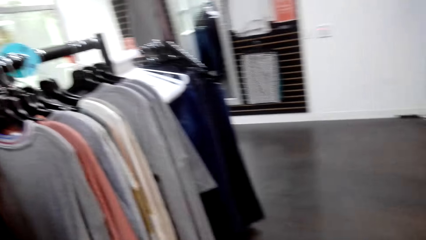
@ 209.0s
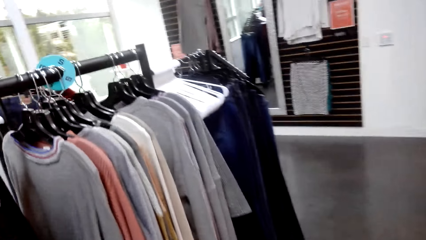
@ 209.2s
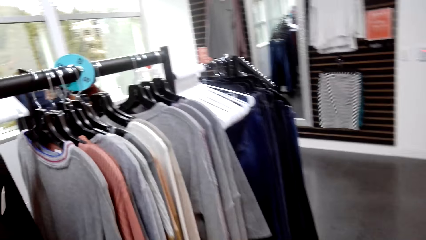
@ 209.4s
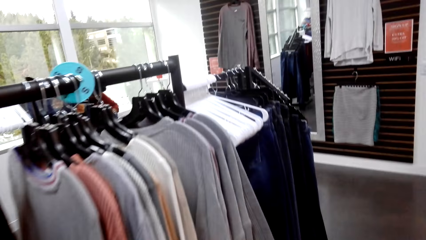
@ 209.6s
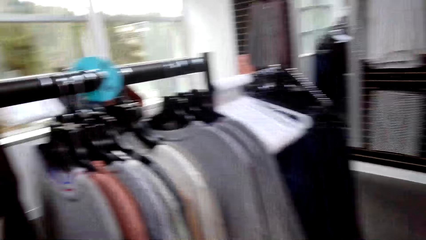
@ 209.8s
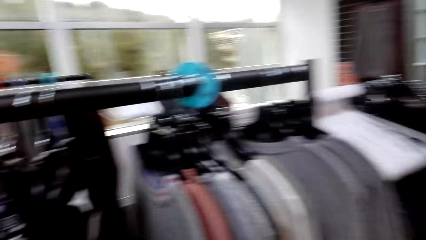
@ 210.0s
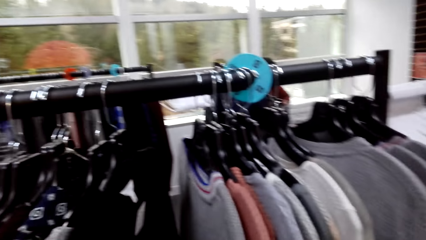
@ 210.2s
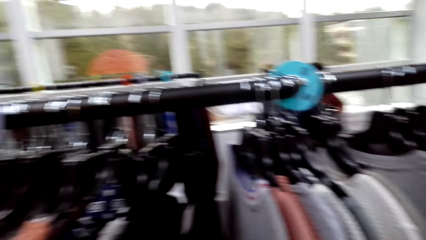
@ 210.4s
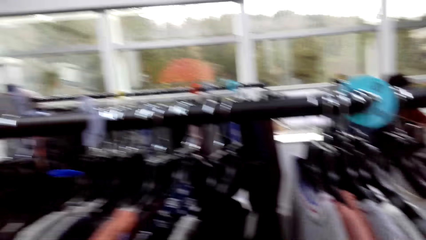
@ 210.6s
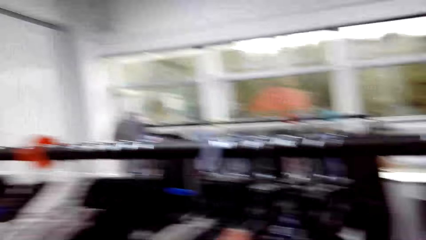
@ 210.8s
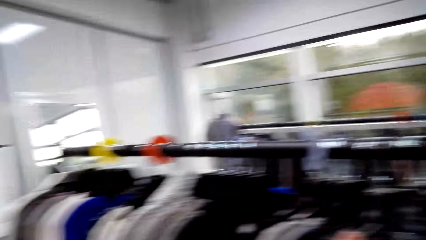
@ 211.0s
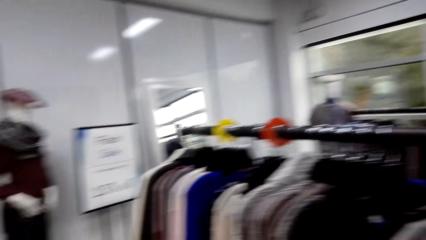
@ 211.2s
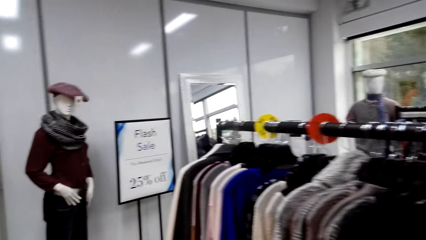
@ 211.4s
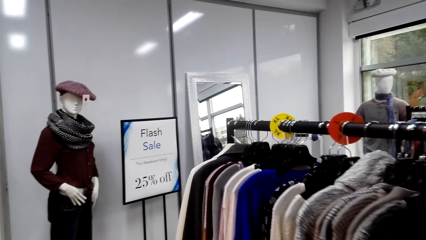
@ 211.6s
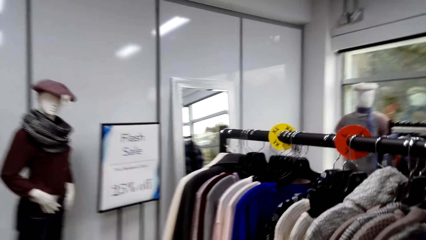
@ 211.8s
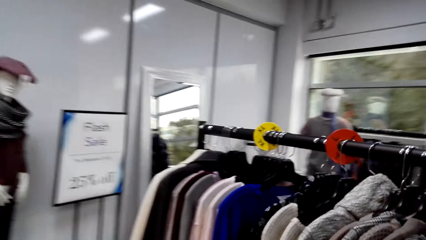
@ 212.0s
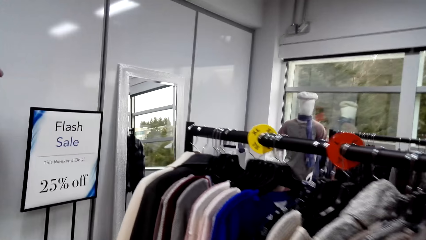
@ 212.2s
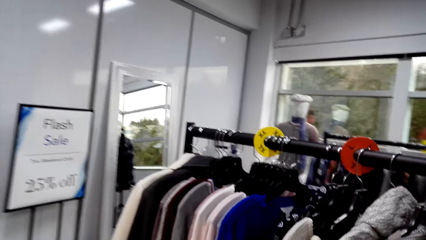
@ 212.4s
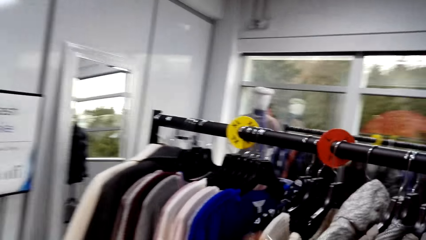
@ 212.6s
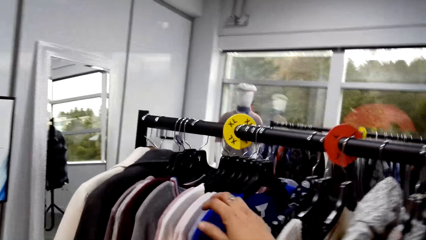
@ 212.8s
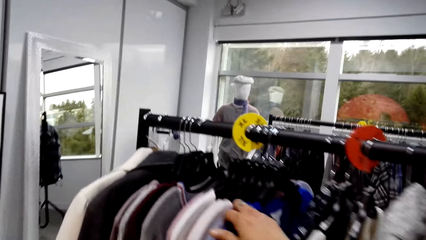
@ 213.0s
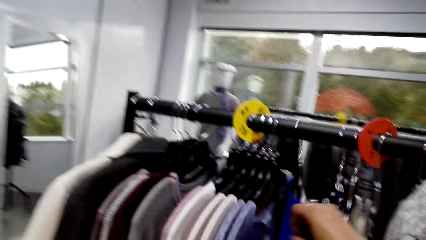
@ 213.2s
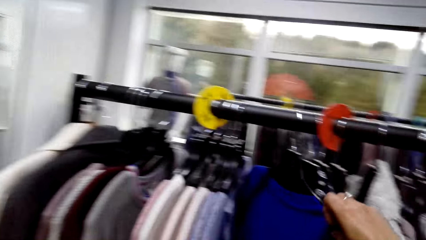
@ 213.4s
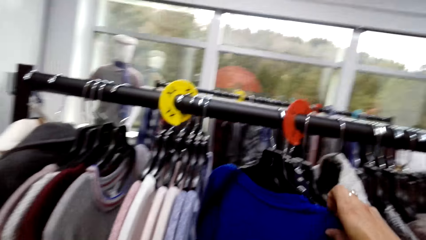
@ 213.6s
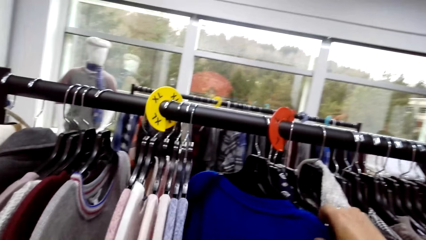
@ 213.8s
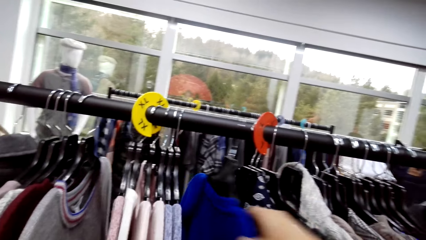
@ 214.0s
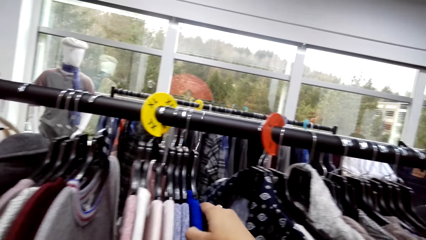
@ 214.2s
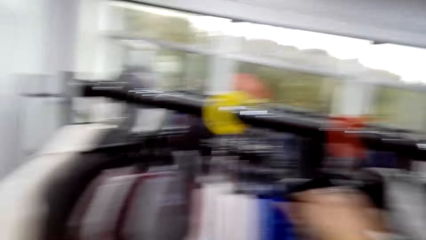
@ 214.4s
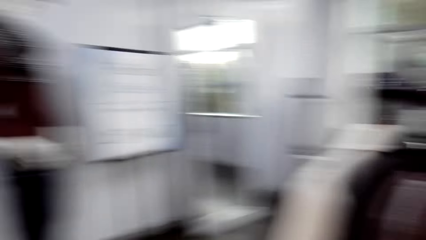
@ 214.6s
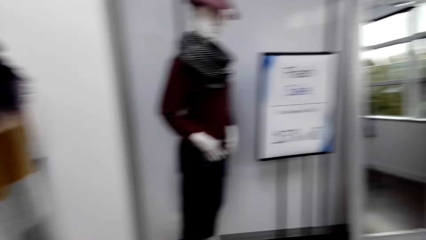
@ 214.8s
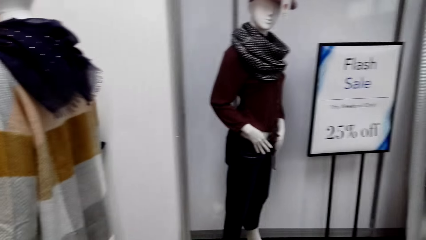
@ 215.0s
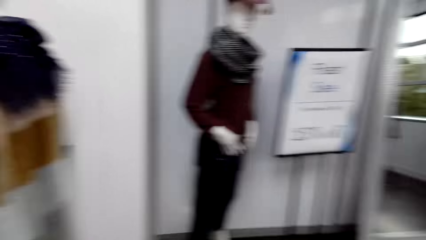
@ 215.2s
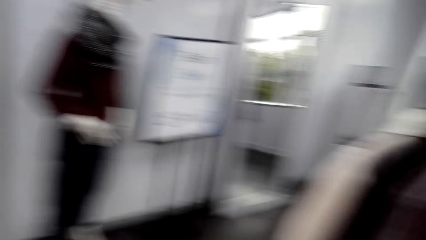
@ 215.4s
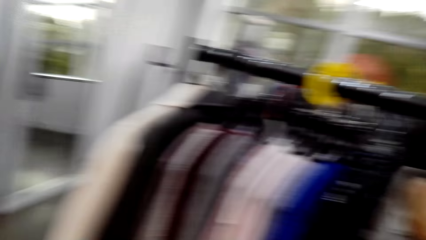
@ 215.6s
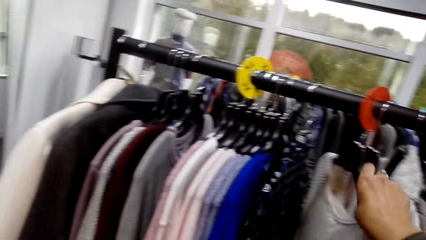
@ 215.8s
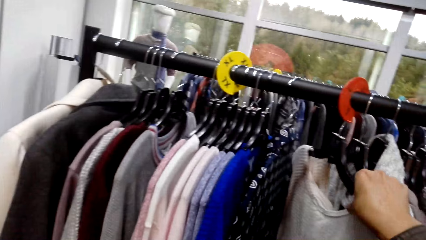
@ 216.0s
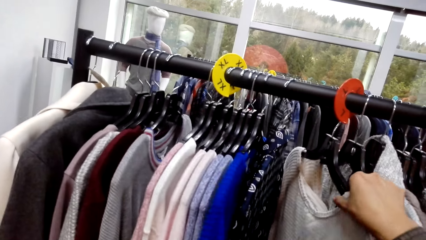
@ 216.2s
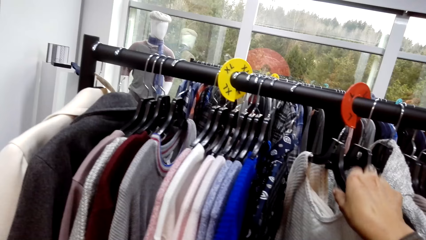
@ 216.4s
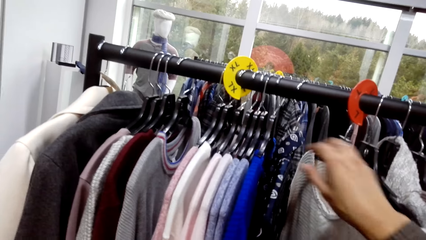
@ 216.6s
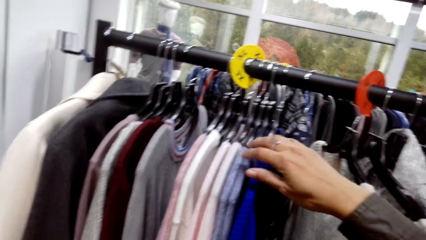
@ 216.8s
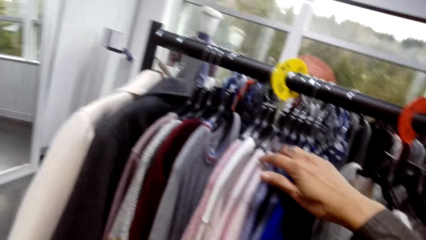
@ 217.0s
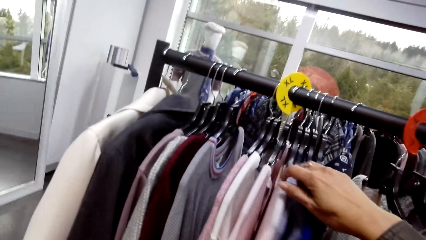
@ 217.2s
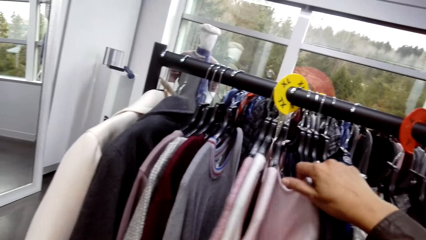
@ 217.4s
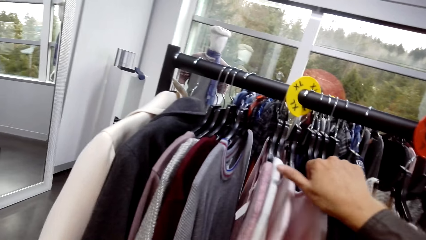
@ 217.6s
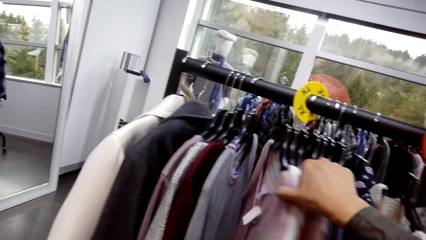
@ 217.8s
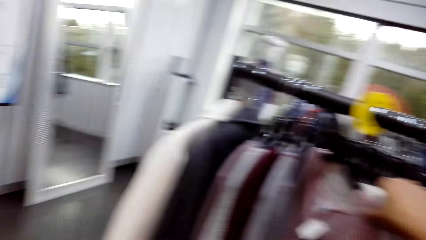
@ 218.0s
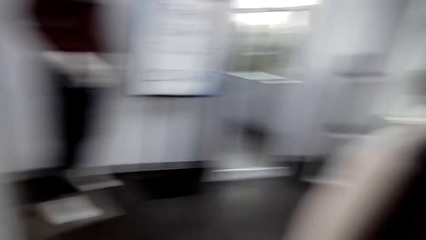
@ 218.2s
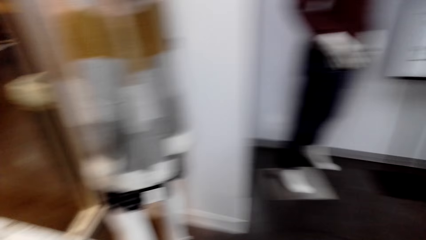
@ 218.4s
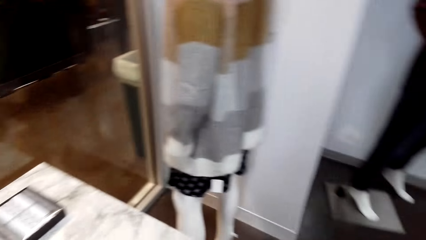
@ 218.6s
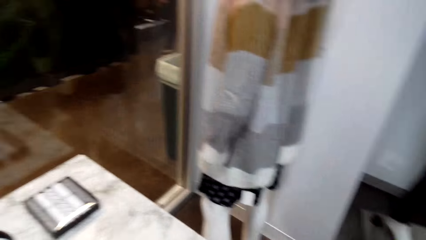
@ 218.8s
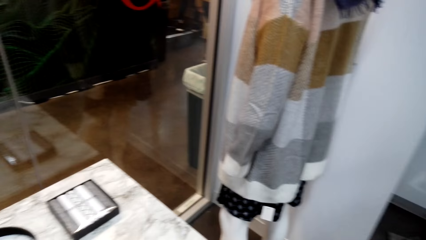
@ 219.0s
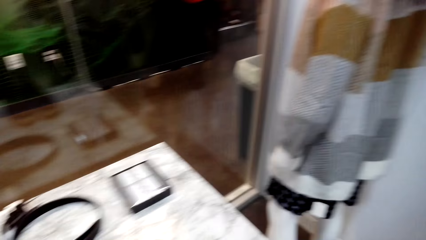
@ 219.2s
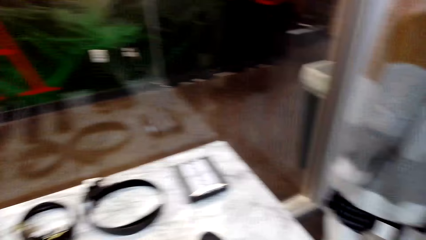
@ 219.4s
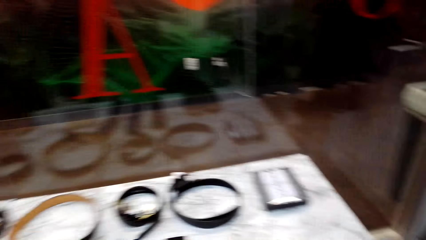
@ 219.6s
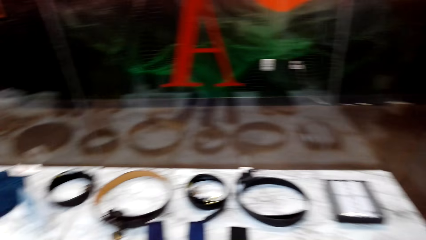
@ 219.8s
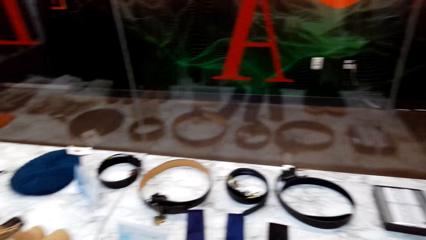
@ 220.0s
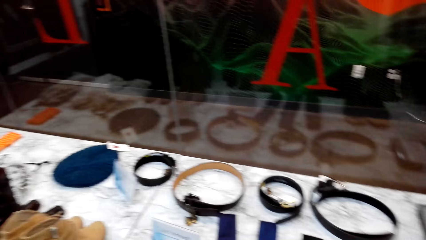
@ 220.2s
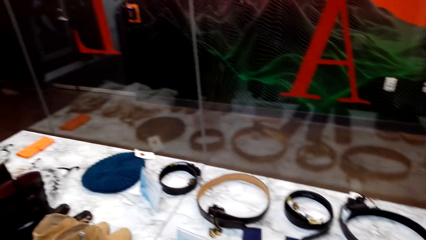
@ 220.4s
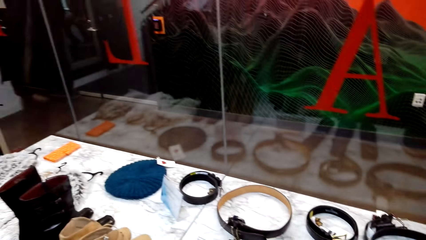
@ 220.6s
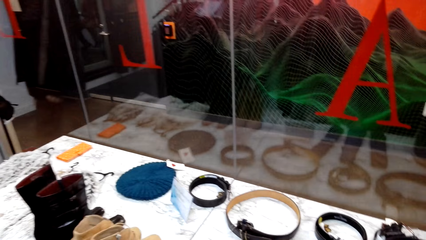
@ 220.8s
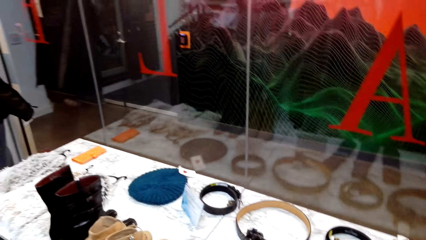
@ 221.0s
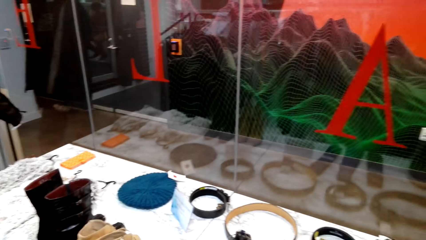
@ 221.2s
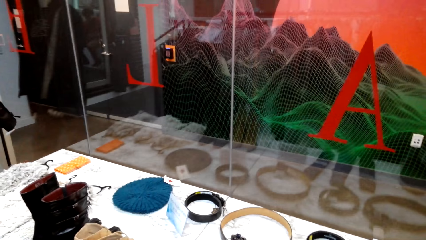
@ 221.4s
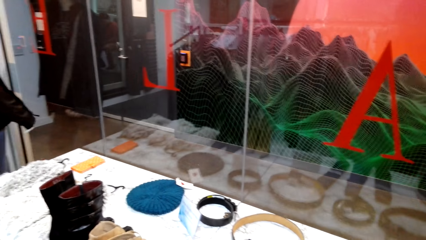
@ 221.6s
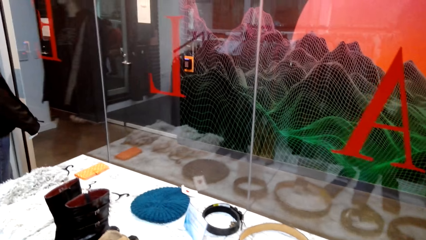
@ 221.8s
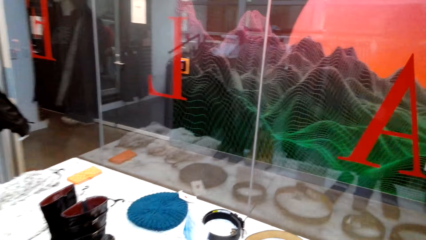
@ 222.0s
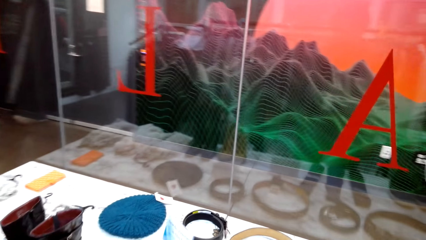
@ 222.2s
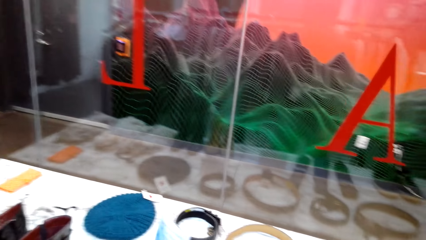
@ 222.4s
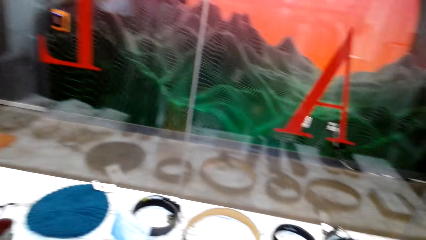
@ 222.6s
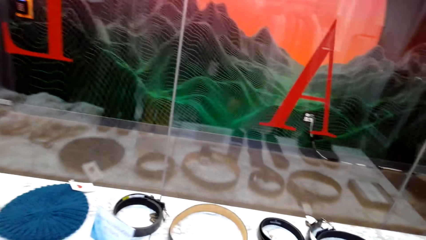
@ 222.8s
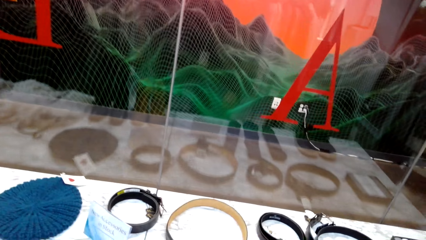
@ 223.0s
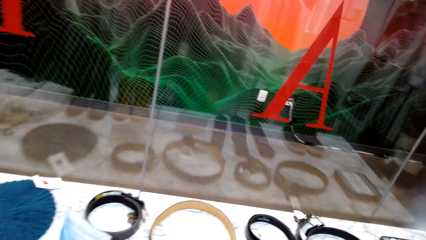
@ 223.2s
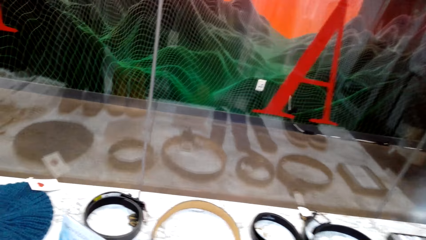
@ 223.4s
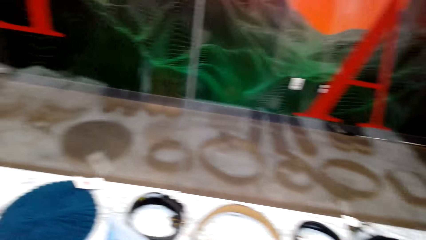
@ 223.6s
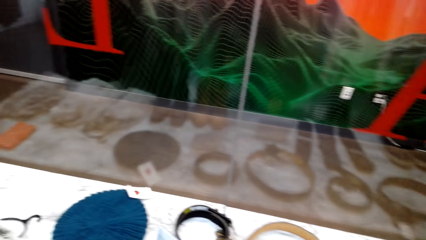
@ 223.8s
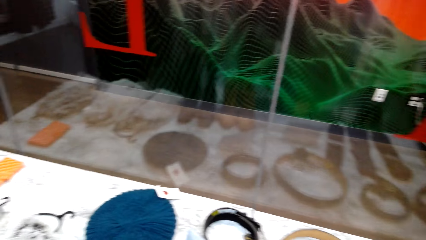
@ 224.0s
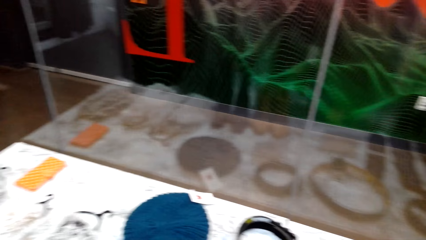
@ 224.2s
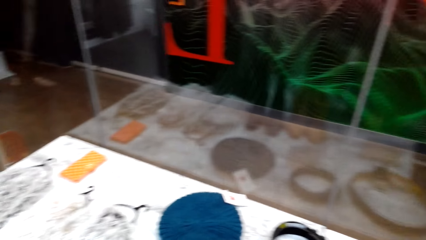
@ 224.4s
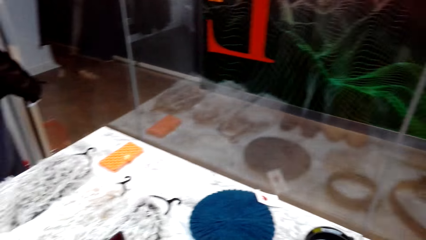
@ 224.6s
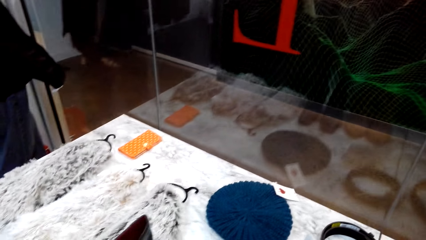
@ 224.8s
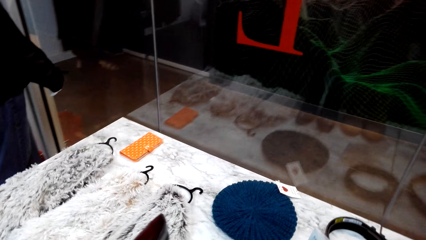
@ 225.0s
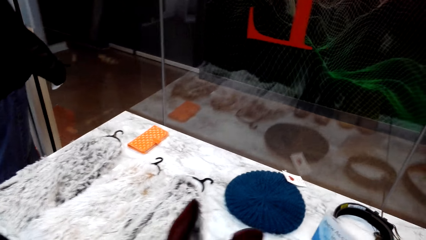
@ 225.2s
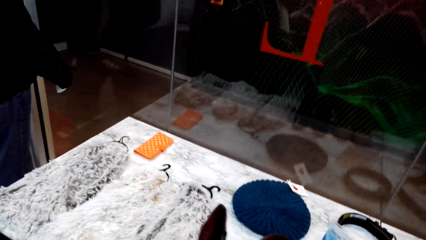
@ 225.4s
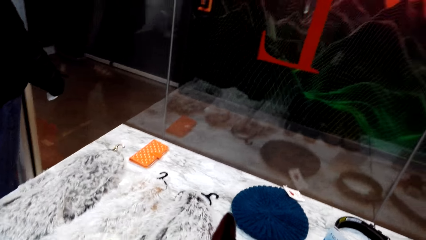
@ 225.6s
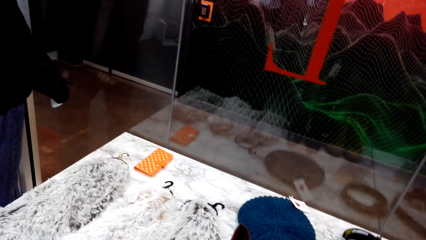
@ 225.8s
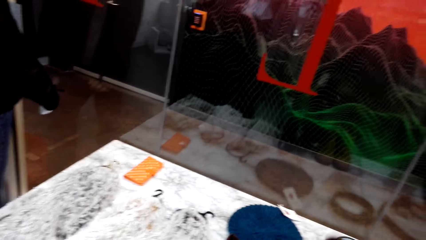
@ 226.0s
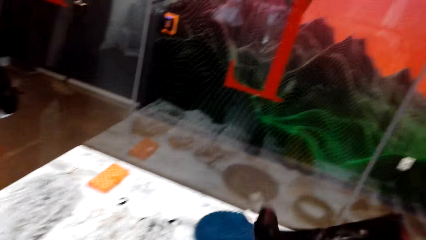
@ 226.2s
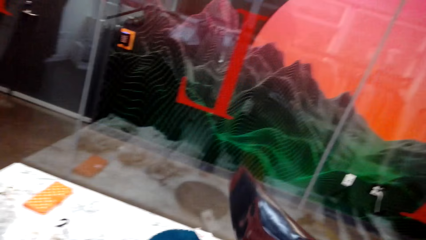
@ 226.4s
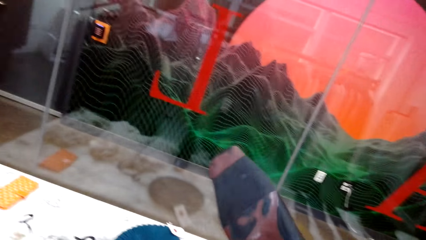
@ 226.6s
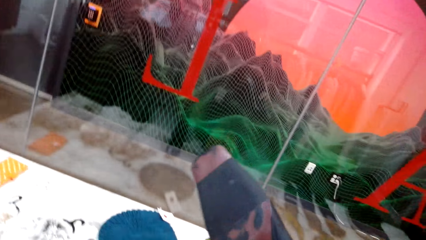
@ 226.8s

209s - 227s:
The camera wearer walks towards the cloth line. They look at the clothes. They touch the clothes on the cloth line. They walk towards the table. They stare at the items on the table.
